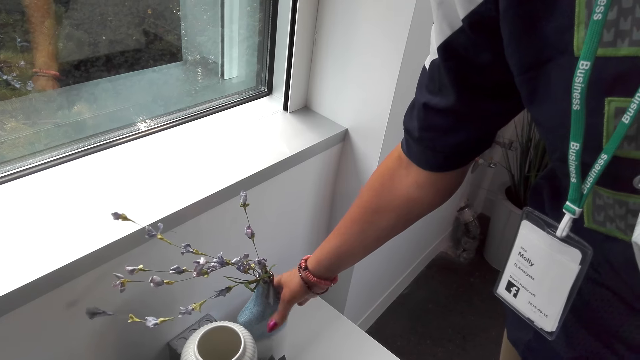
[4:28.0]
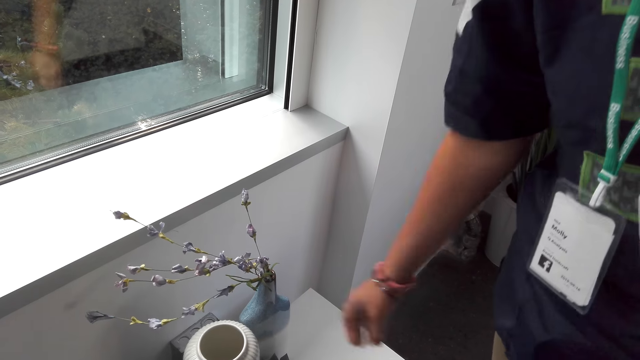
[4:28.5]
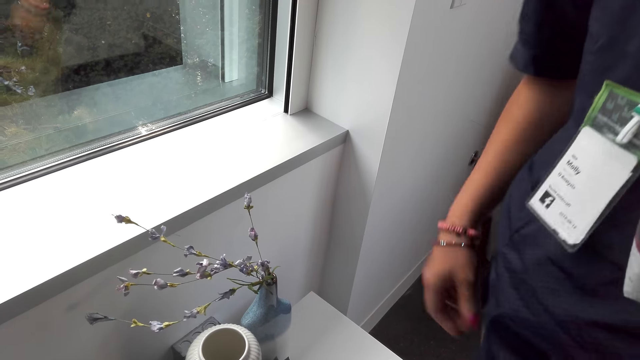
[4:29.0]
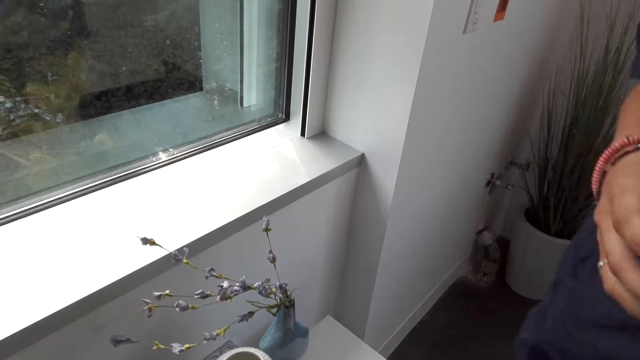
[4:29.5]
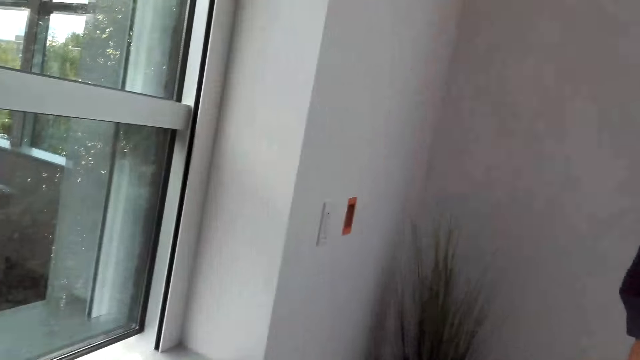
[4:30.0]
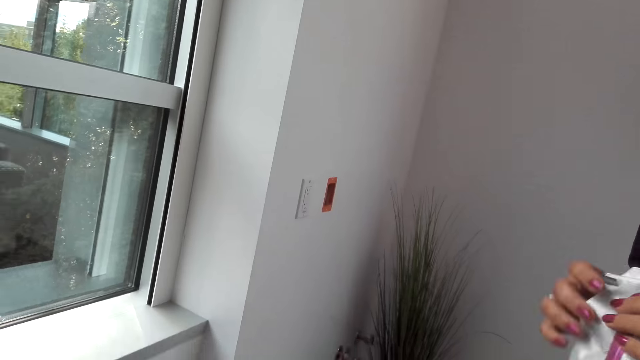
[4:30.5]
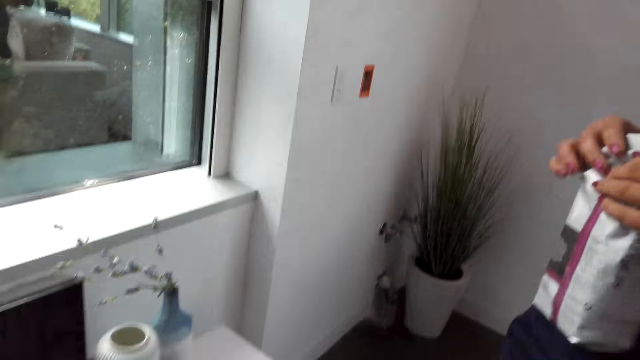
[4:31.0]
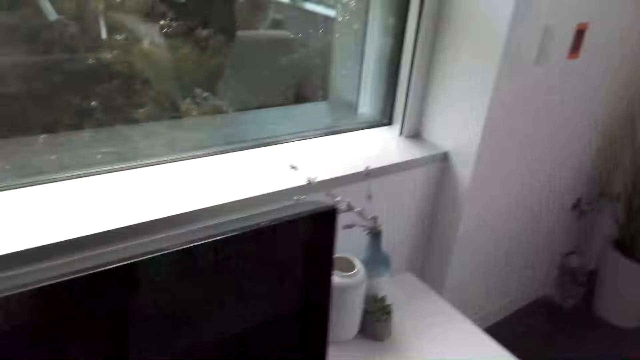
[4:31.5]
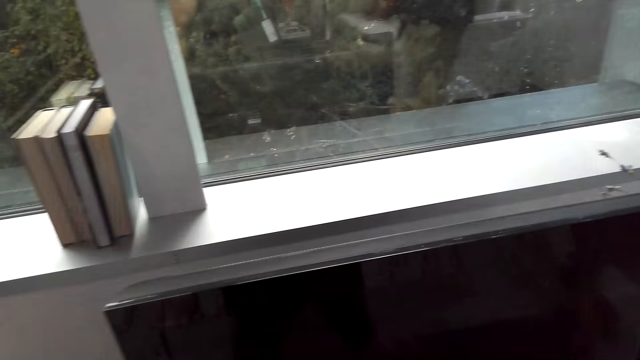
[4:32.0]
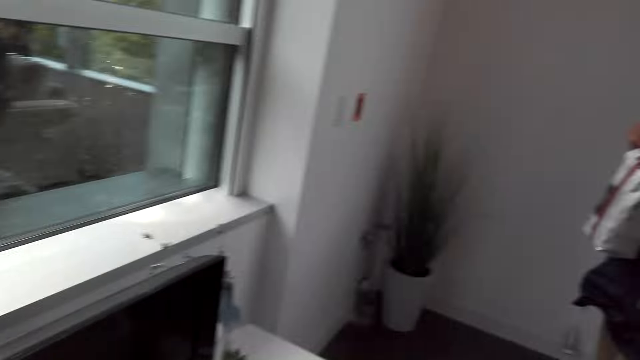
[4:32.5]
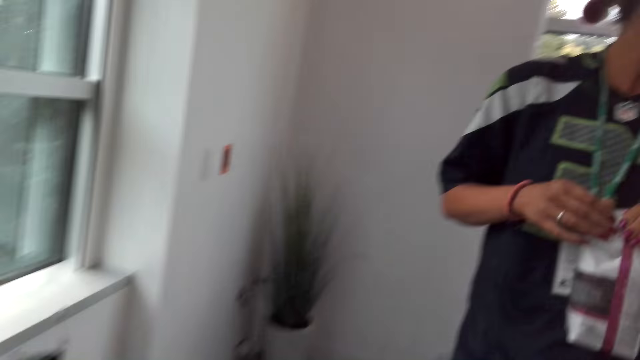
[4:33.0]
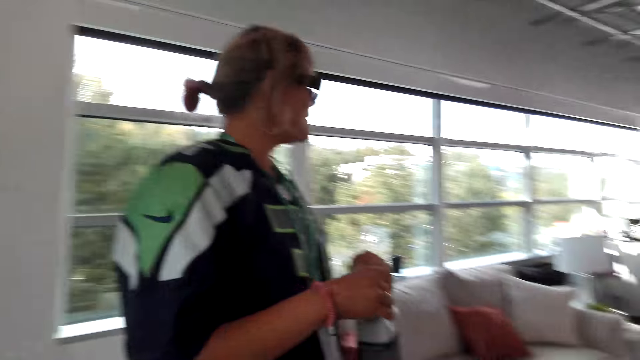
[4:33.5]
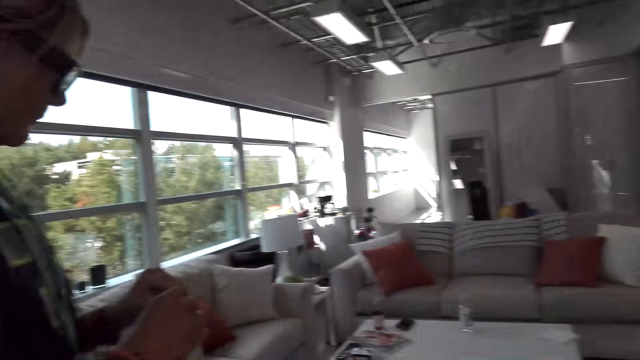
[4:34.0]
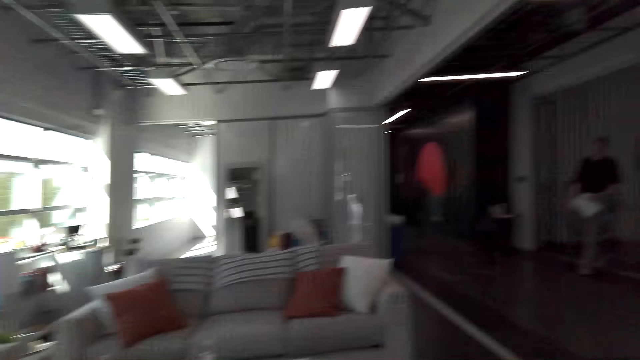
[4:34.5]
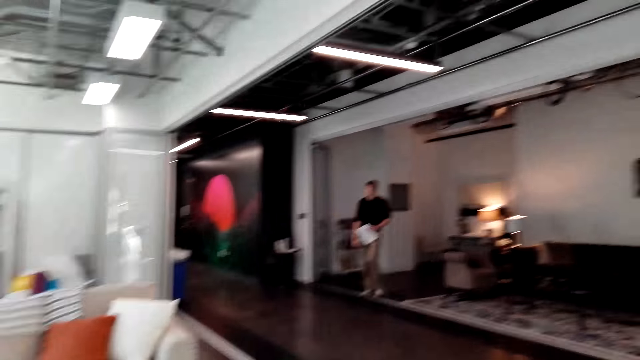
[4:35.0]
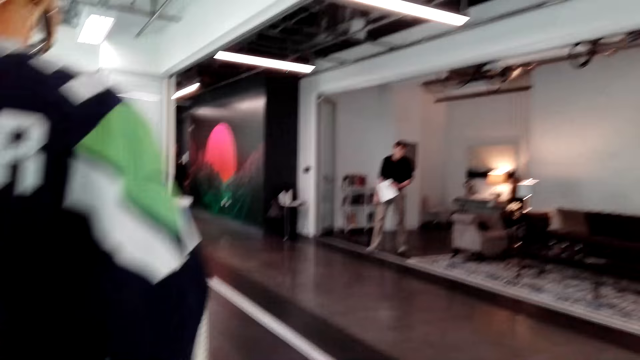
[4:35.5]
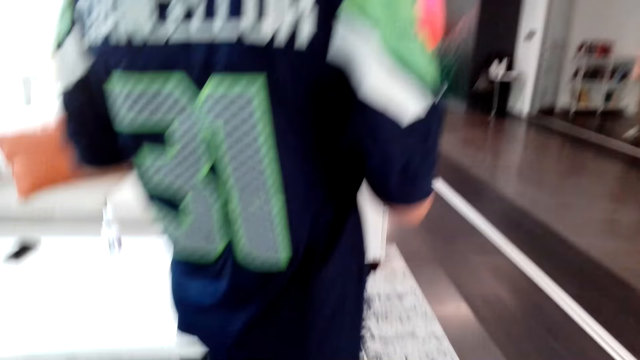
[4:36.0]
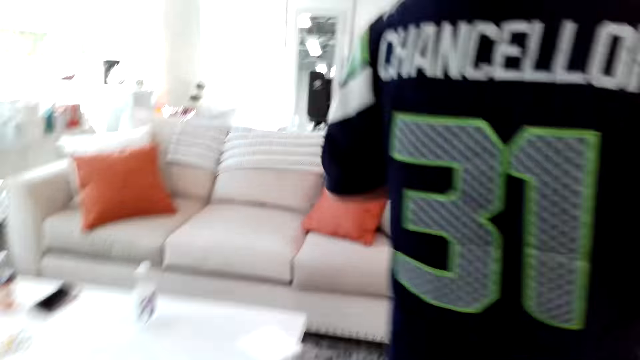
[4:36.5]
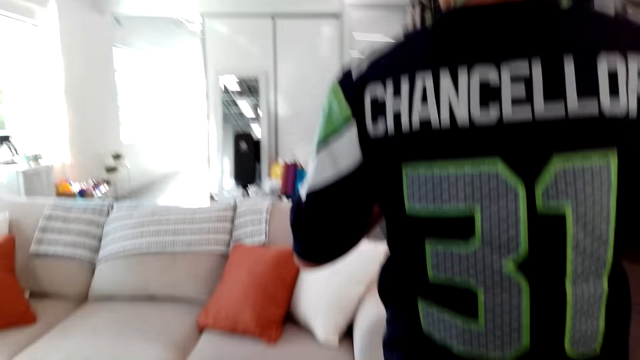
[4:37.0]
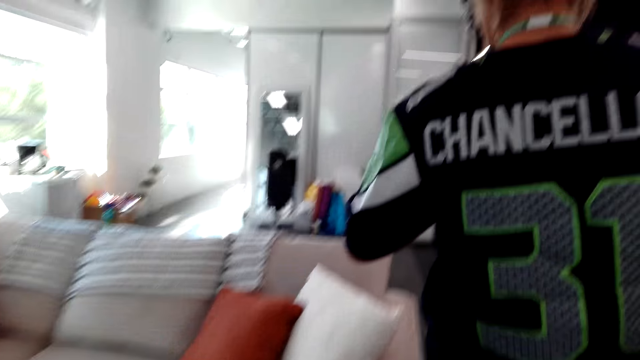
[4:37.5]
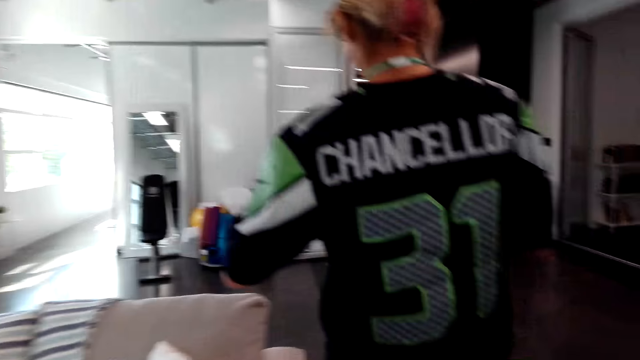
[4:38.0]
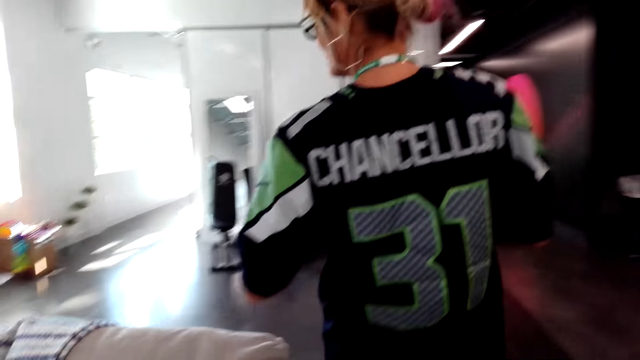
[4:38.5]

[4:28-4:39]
The woman talks to the camera wearer. The camera wearer talks to the woman. They talk to the woman again and look around. The woman talks to the camera wearer. The camera wearer talks to the woman and looks around. The woman holds a paper. The woman talks to the camera wearer and walks. The camera wearer walks. The woman walks and talks to the camera wearer. The camera wearer walks and talks to the woman.

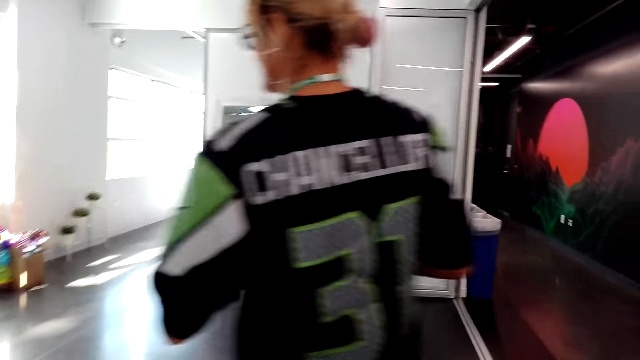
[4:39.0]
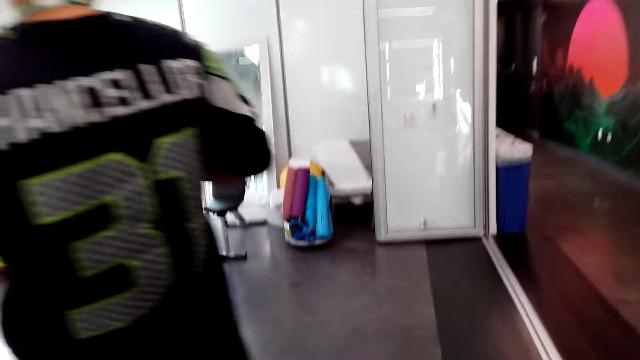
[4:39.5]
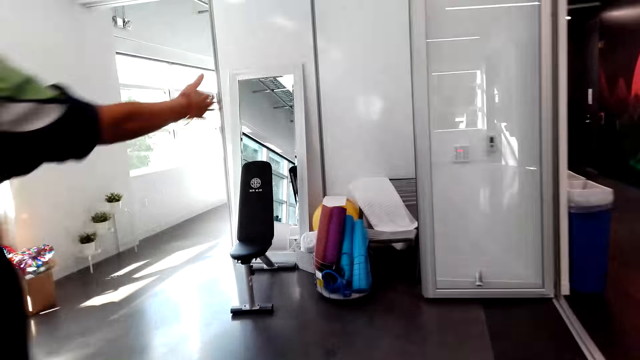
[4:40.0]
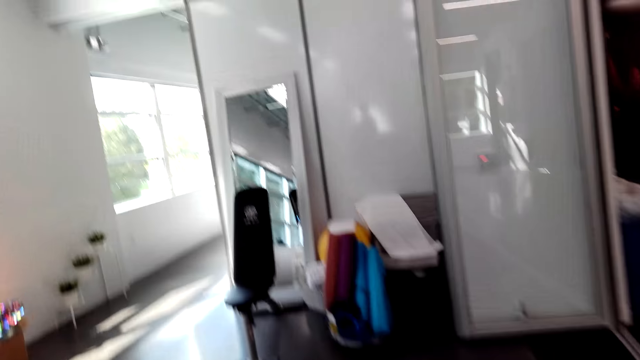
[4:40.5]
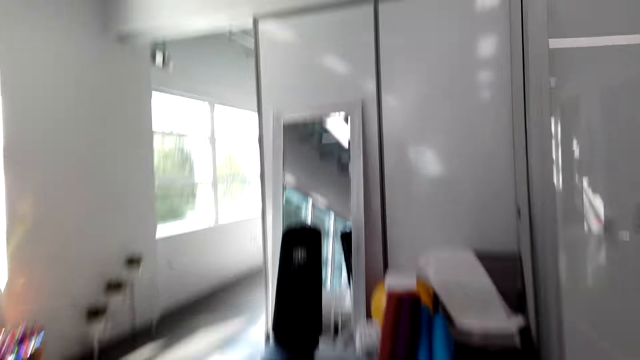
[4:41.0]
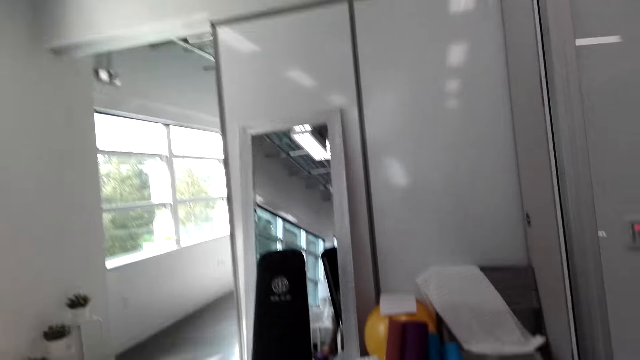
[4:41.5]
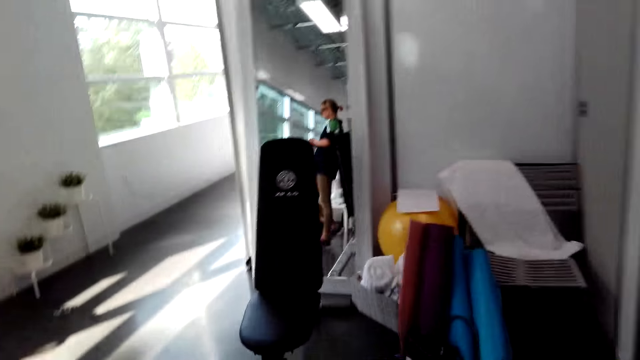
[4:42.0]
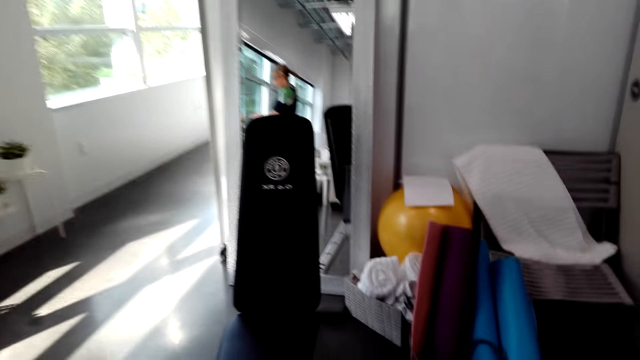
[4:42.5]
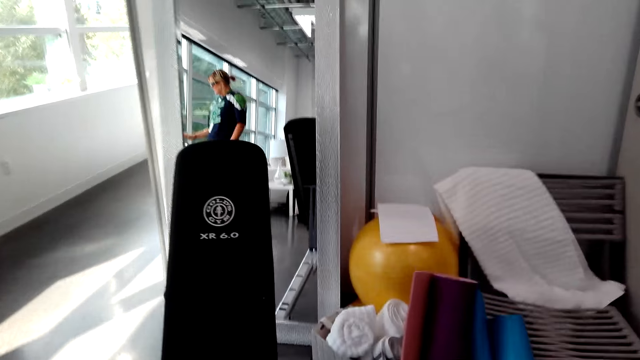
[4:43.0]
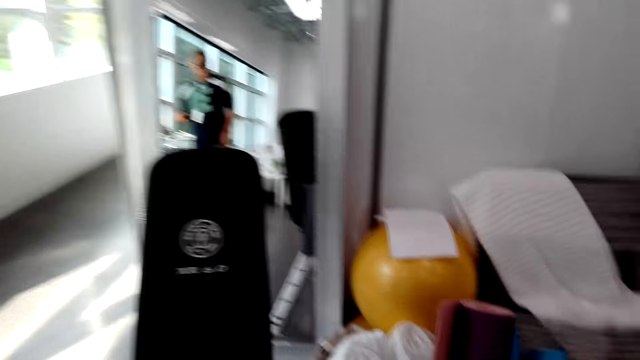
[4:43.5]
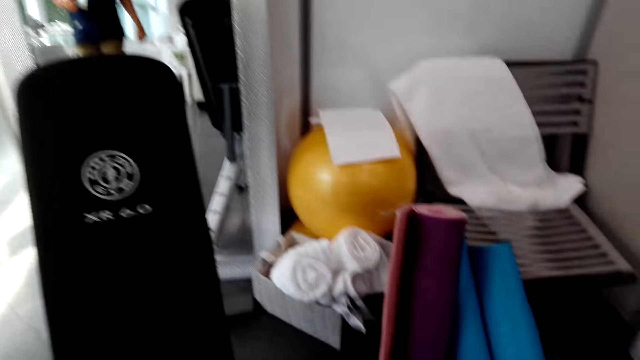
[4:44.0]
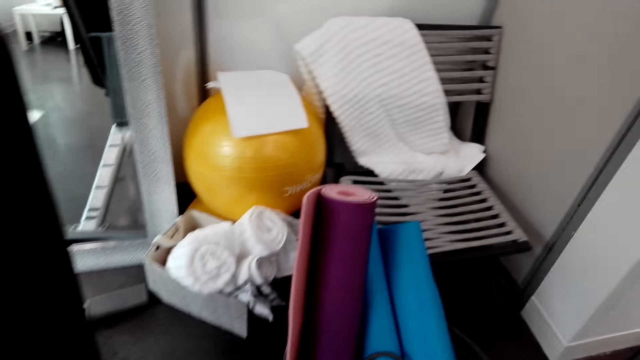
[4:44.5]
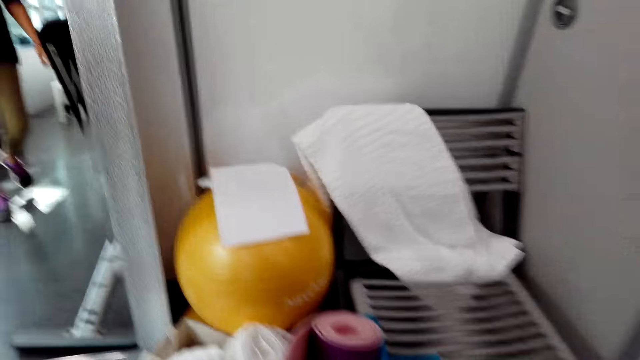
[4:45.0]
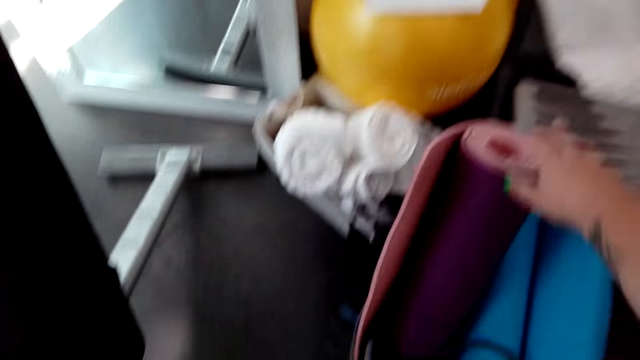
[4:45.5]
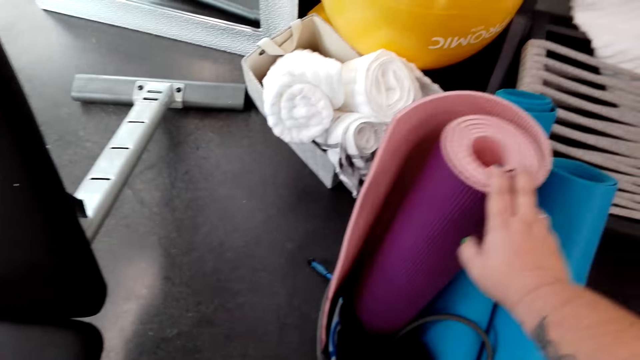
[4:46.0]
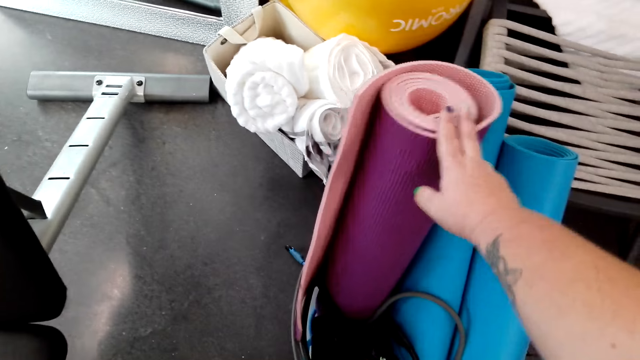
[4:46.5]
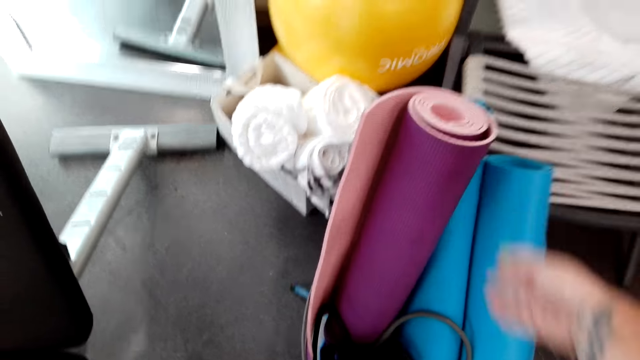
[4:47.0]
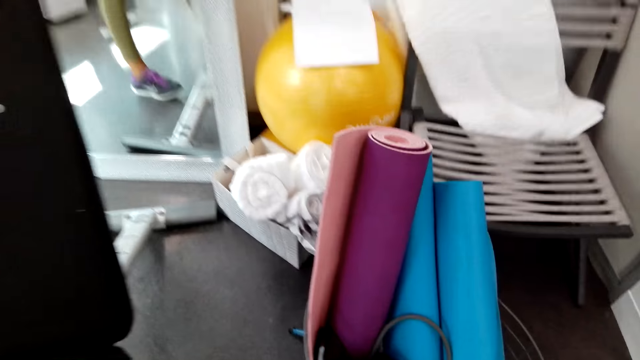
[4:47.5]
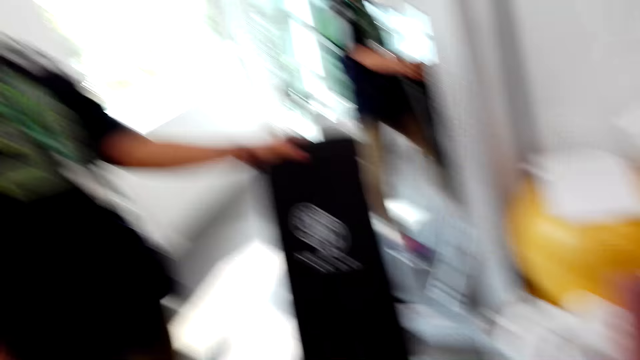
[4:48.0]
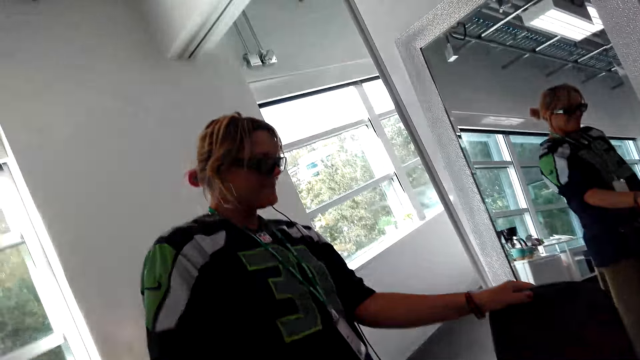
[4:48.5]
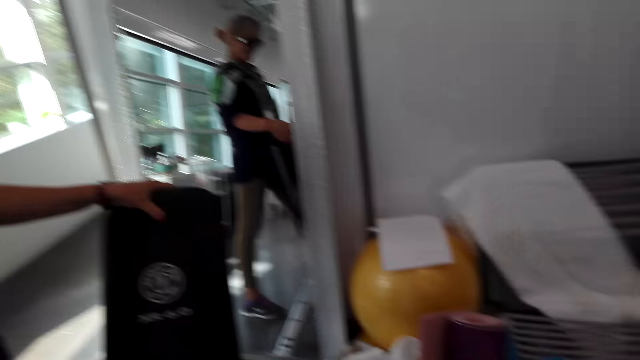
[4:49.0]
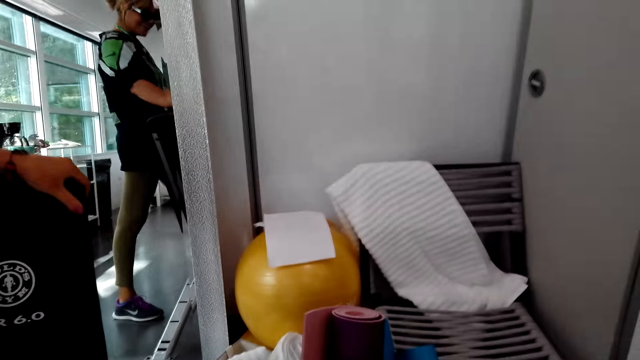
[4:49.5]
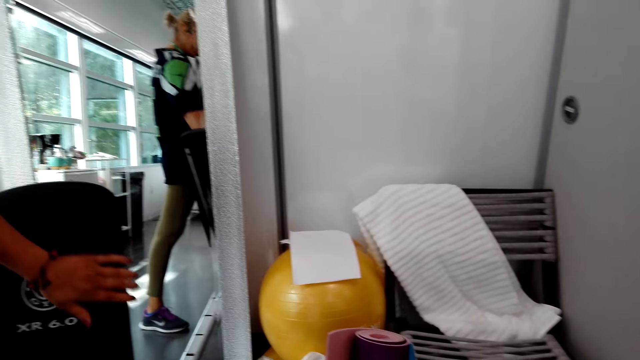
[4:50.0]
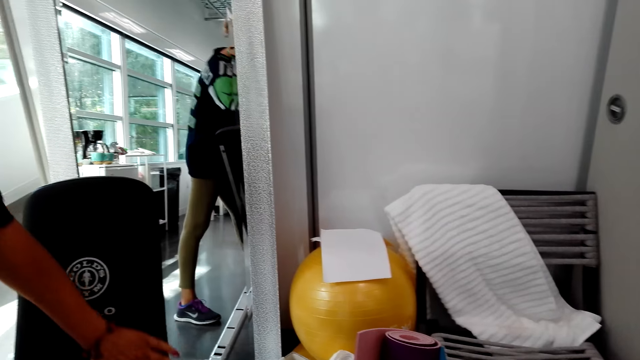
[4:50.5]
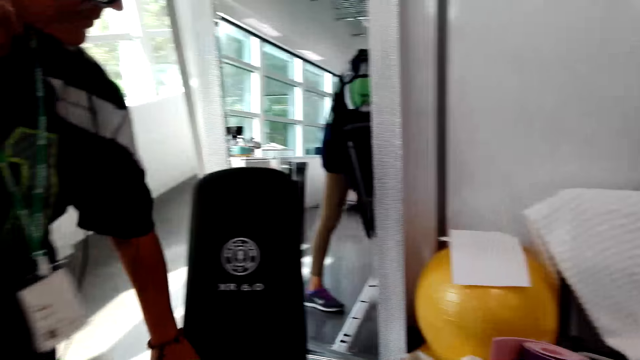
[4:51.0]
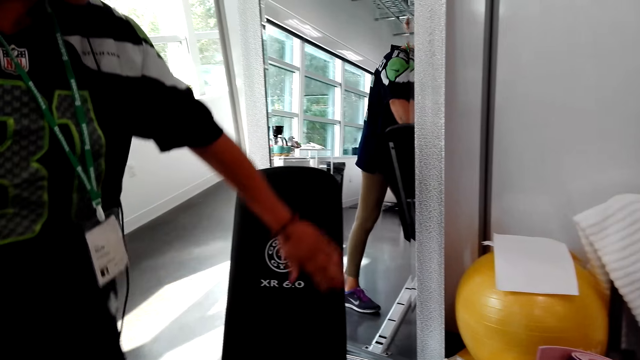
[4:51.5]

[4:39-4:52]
The camera wearer talks to the woman and walks. The woman walks and talks to the camera wearer. The camera wearer talks to the woman. The woman talks to the camera wearer. The camera wearer talks to the woman. A person puts down a coffee packet. The woman talks to the camera wearer. The camera wearer holds a yoga mat. They talk to the woman and touch the yoga mat with the right hand. The woman talks to the camera wearer. The woman touches the adjustable gym bench with the left hand. The woman holds the workout bench. The camera wearer talks to the woman. The woman talks to the camera wearer. The woman talks to the camera wearer again and touches the adjustable gym bench with the left hand.
